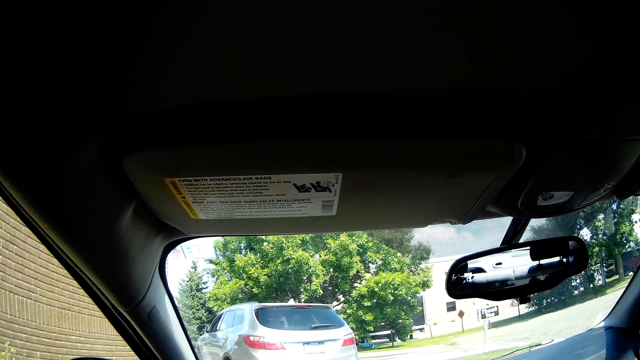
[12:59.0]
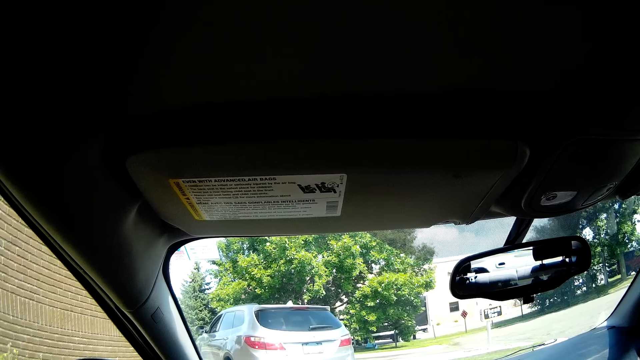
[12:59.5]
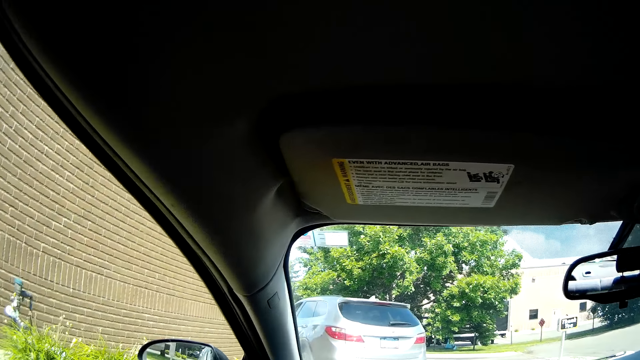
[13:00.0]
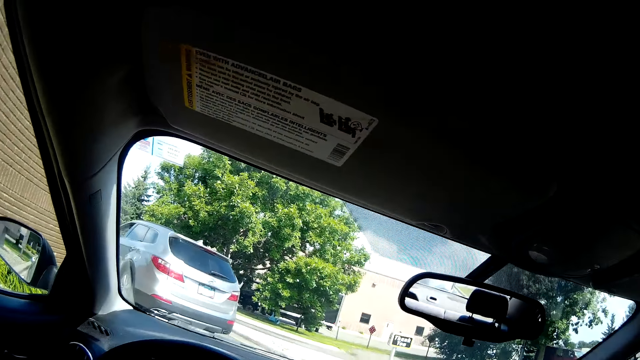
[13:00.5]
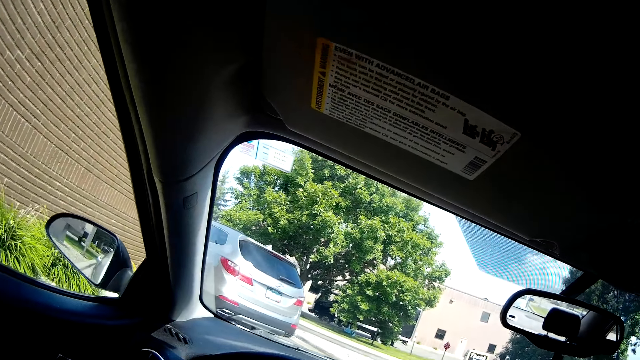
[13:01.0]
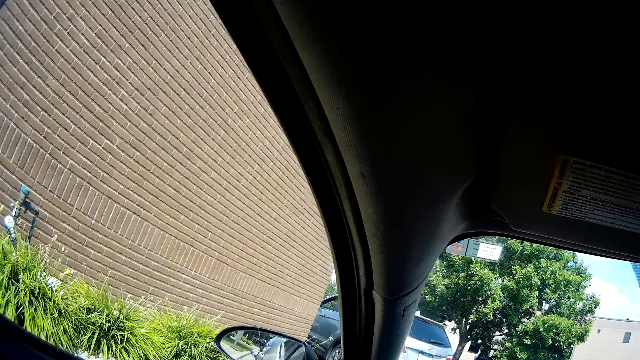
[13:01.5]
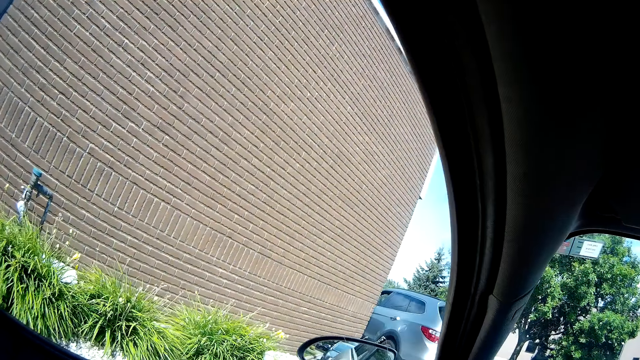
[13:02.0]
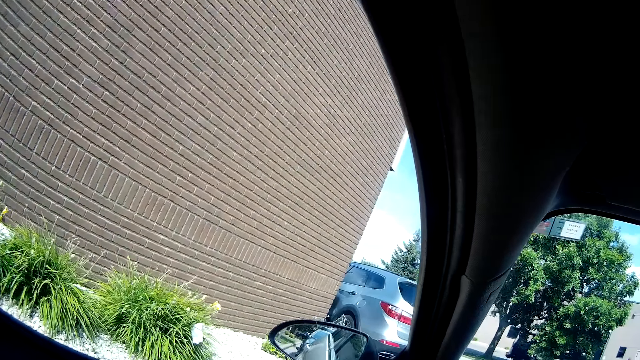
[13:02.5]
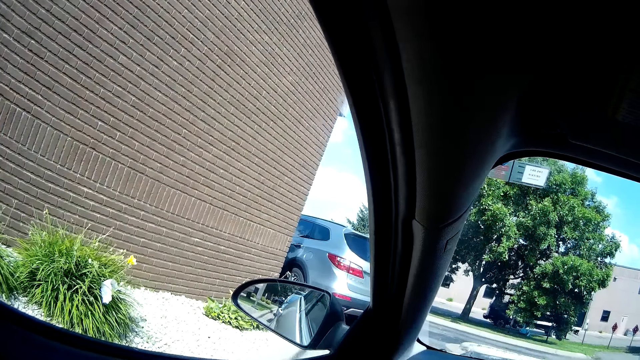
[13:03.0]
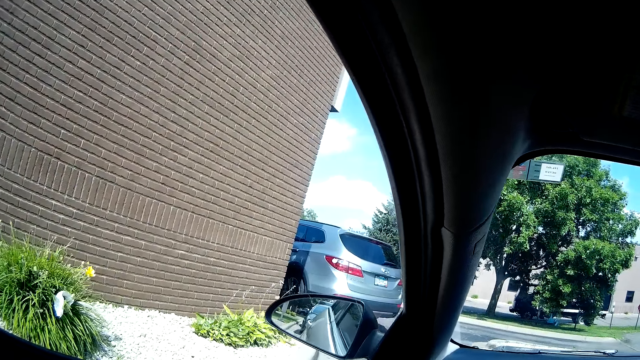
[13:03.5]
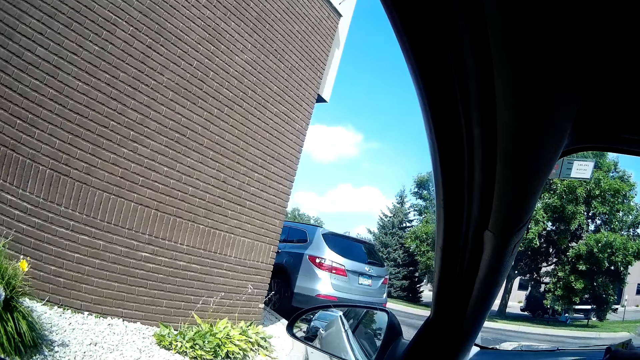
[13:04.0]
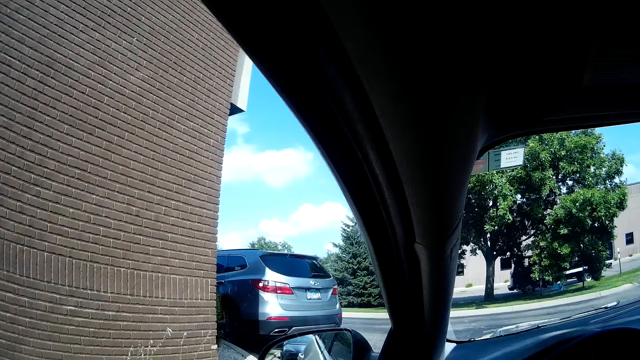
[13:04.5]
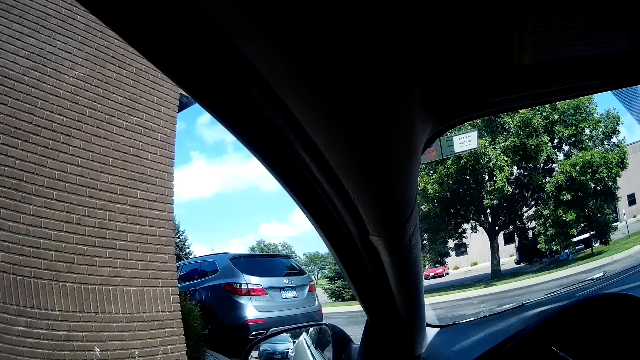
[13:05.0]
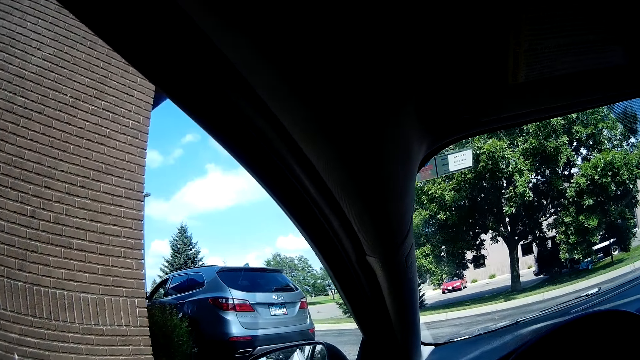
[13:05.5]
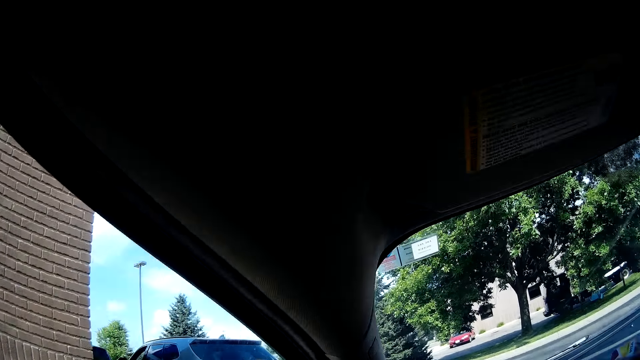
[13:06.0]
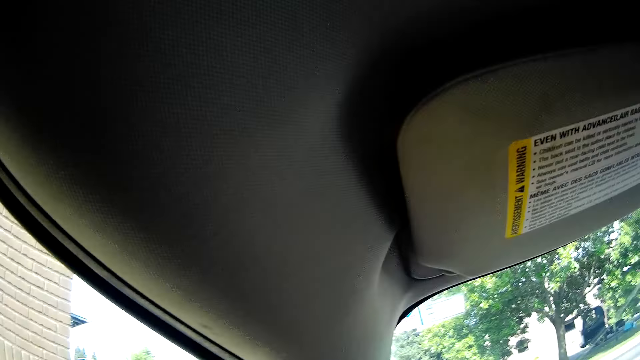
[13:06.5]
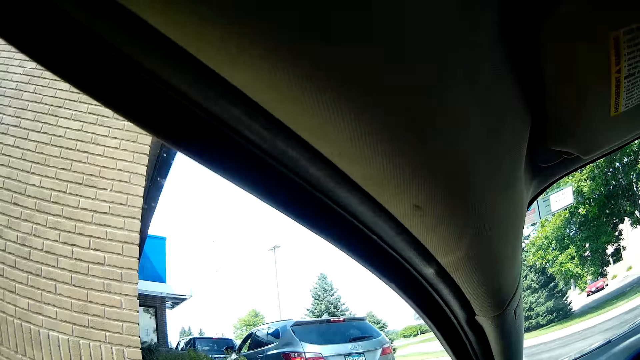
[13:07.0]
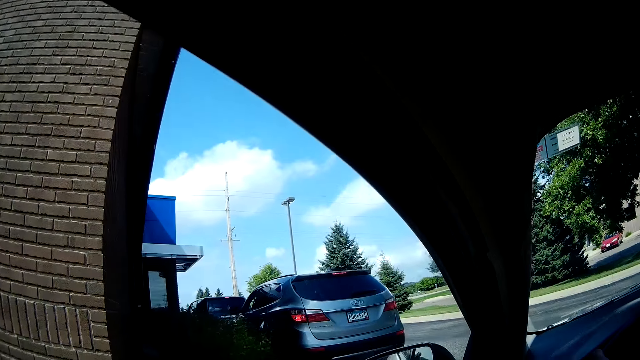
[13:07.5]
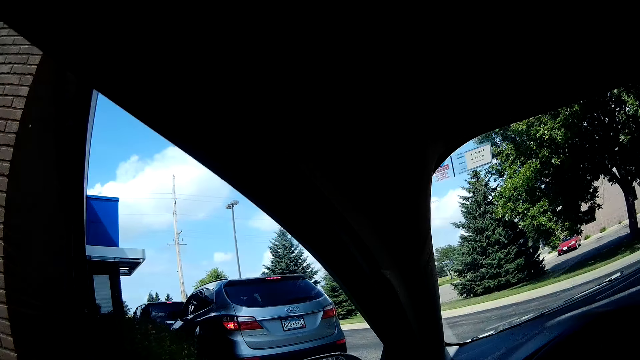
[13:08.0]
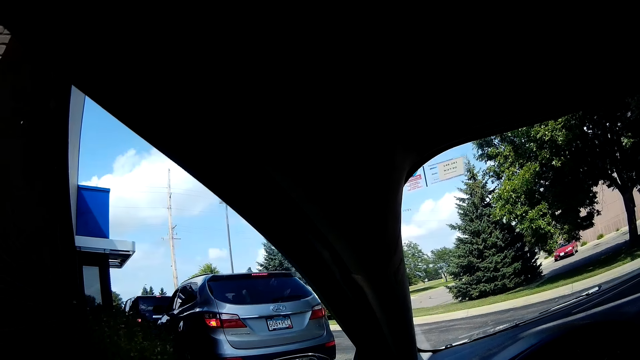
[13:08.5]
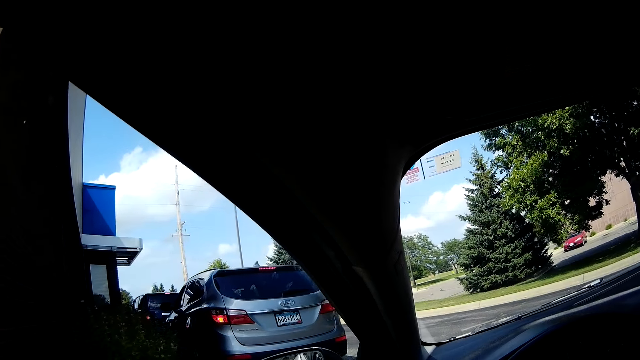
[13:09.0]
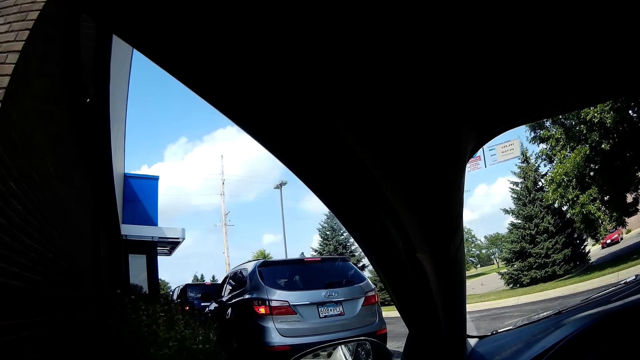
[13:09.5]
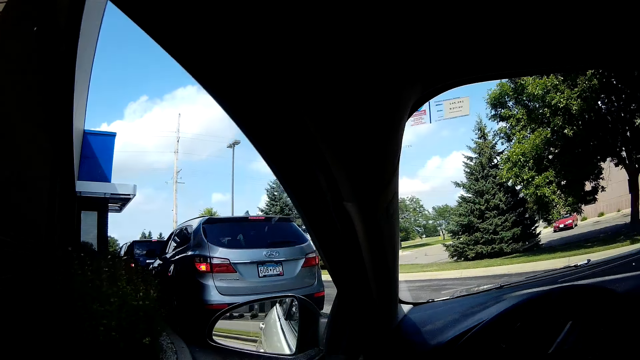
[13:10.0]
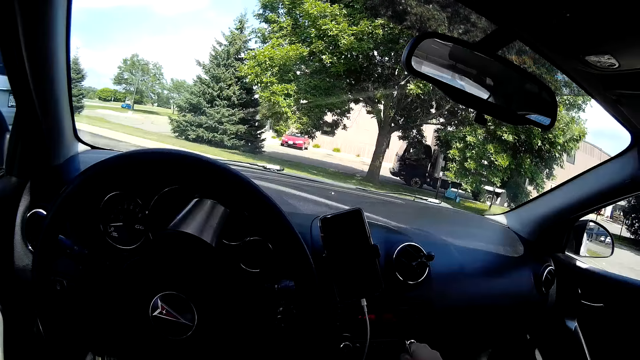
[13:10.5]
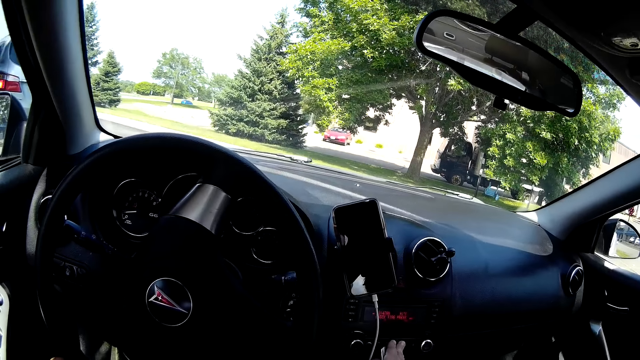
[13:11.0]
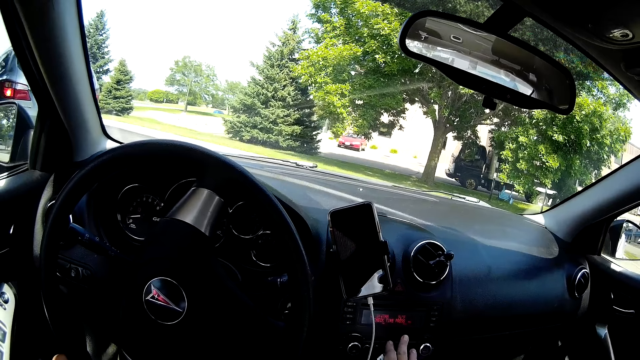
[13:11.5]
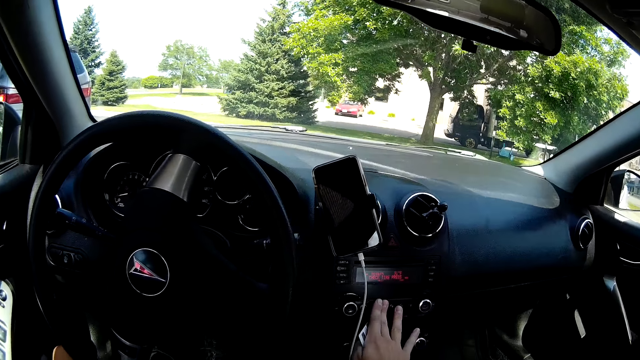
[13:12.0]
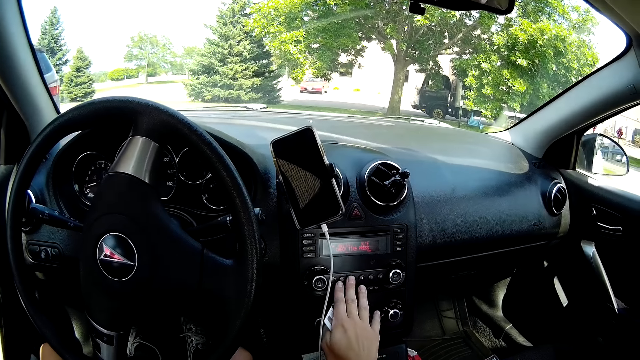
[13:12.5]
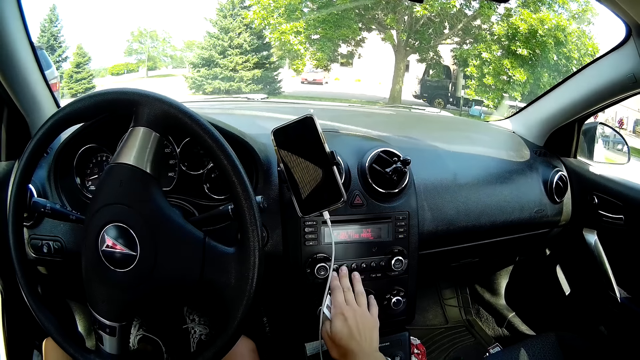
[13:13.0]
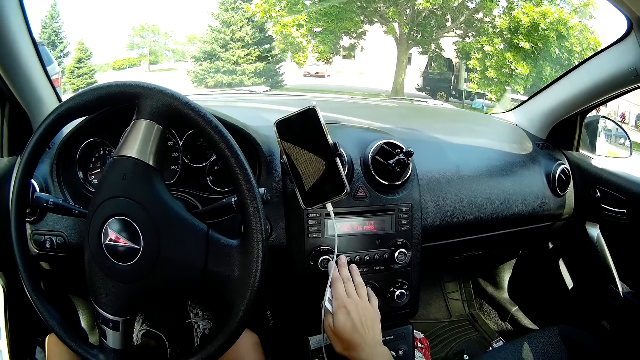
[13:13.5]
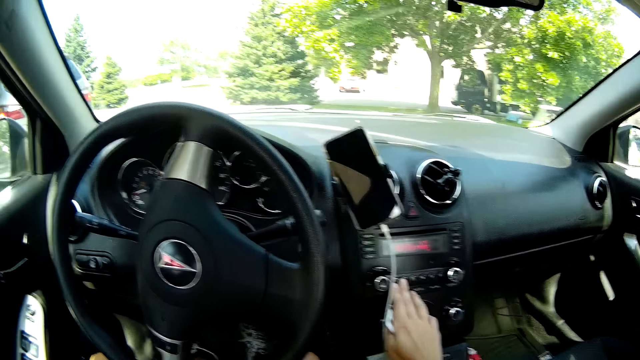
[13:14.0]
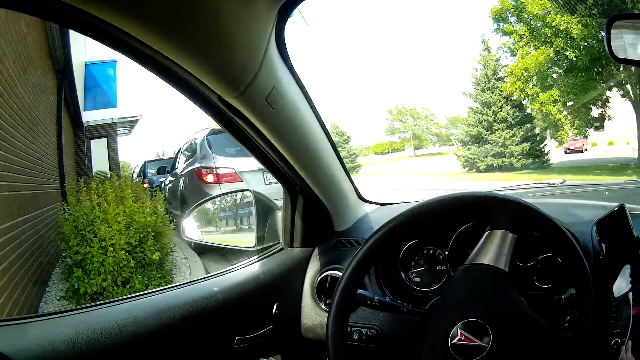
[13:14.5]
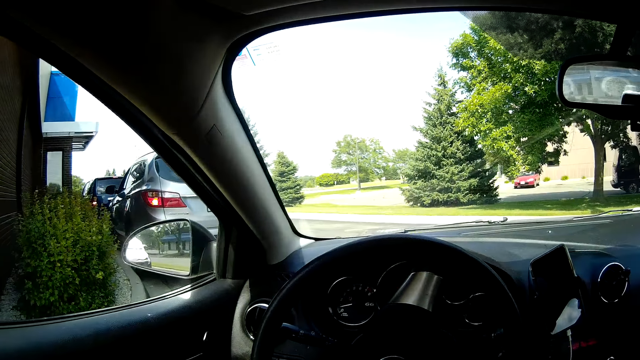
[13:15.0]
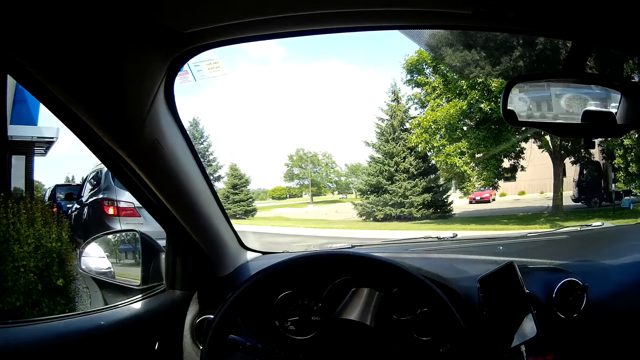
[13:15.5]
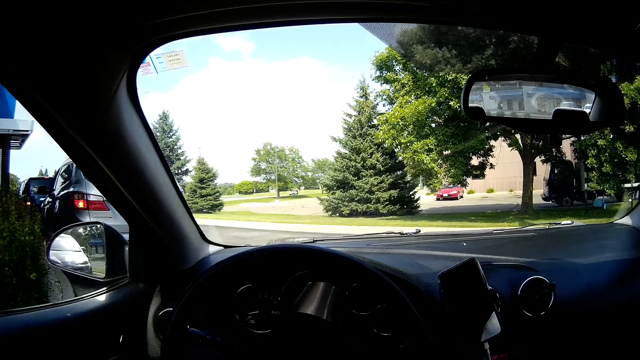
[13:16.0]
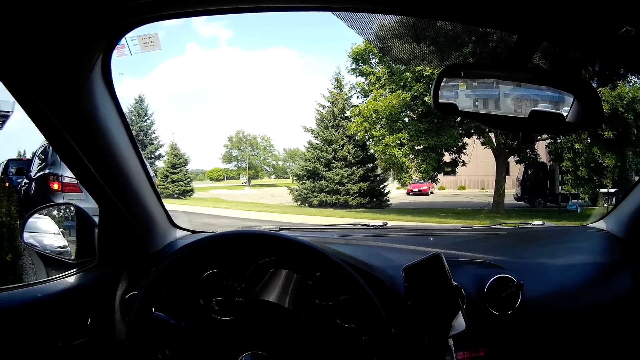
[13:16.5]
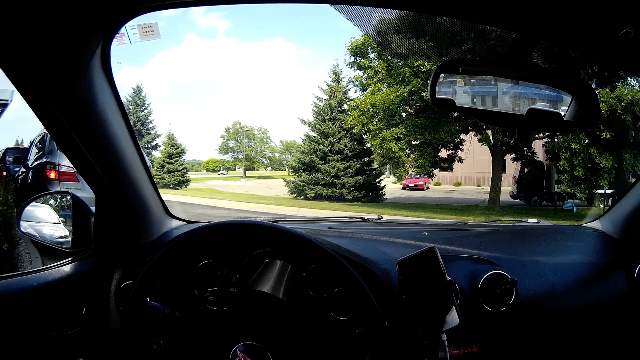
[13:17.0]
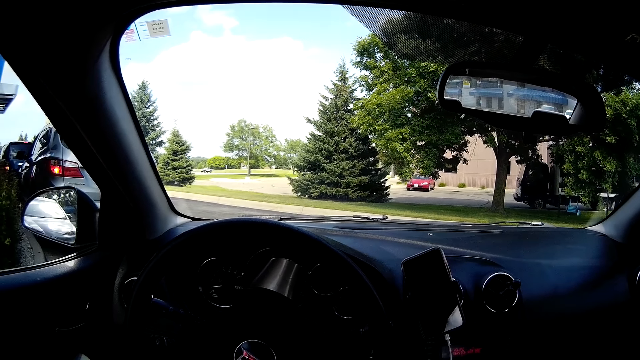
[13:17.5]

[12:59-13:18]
The camera wearer drives the car with her hands. She operates the radio set of the car with her right hand. She changes the station on a radio player in the car with her right hand.
